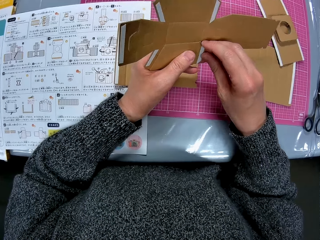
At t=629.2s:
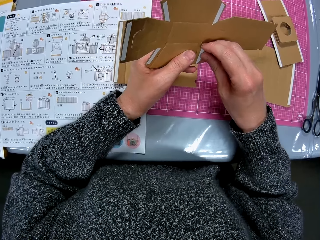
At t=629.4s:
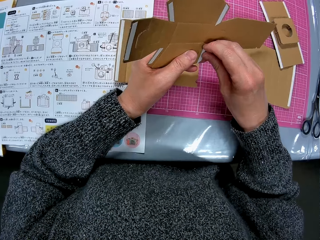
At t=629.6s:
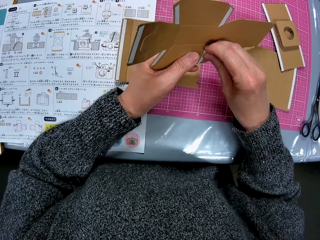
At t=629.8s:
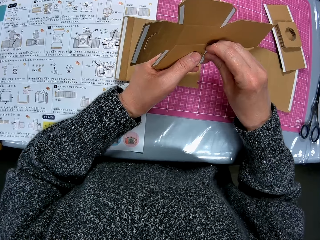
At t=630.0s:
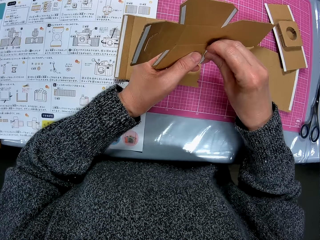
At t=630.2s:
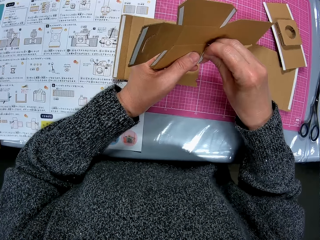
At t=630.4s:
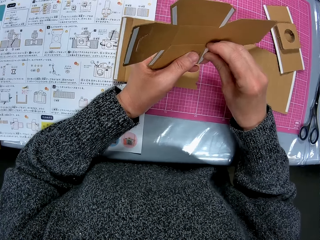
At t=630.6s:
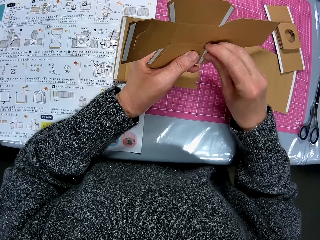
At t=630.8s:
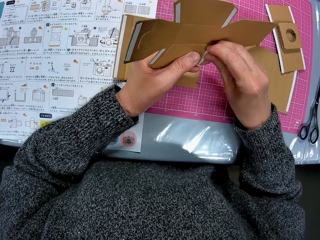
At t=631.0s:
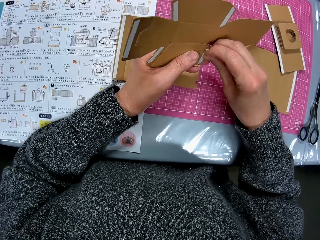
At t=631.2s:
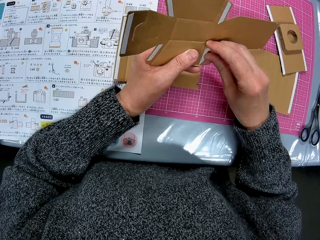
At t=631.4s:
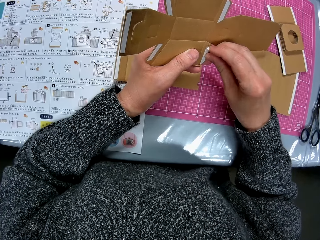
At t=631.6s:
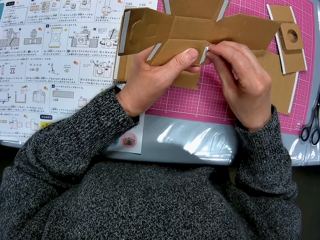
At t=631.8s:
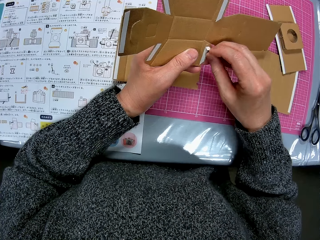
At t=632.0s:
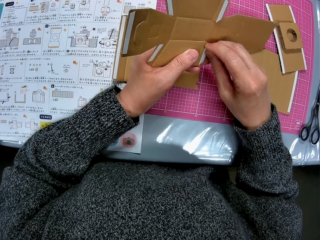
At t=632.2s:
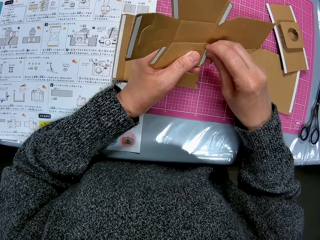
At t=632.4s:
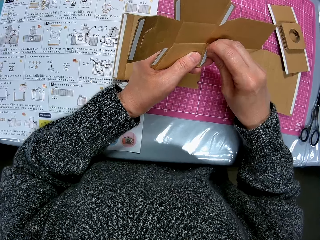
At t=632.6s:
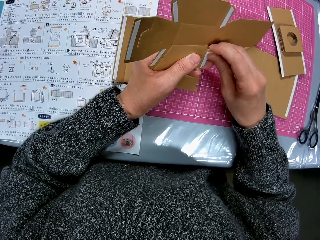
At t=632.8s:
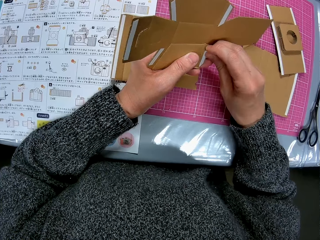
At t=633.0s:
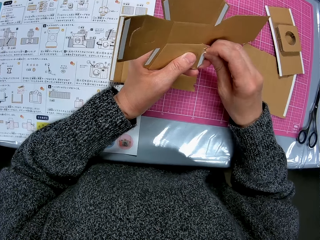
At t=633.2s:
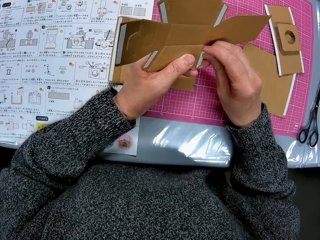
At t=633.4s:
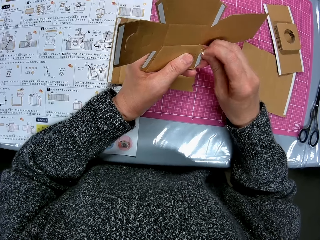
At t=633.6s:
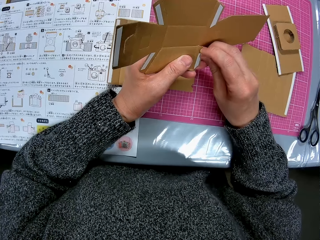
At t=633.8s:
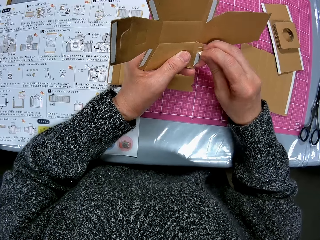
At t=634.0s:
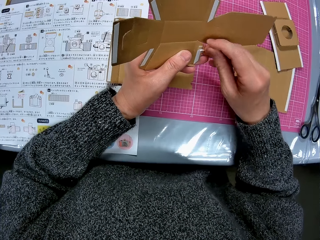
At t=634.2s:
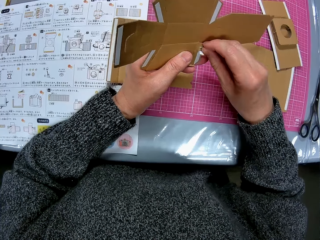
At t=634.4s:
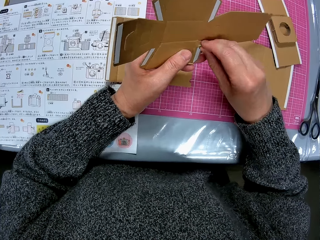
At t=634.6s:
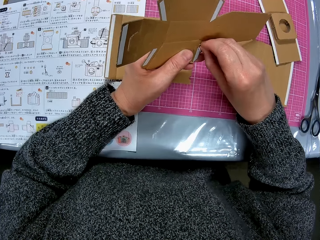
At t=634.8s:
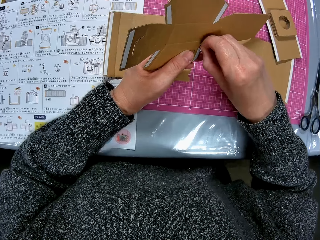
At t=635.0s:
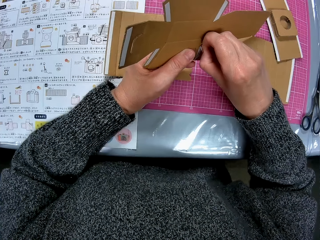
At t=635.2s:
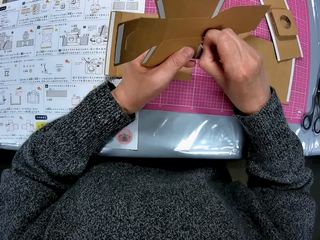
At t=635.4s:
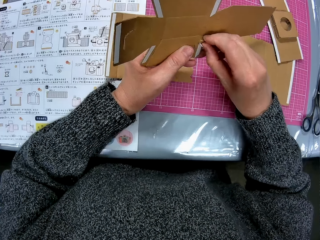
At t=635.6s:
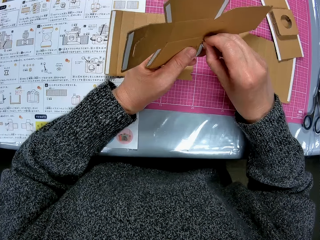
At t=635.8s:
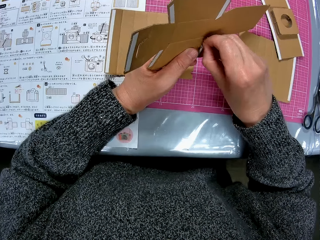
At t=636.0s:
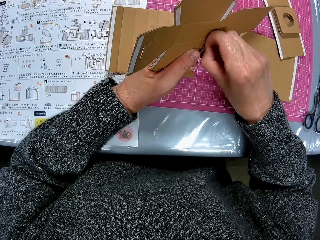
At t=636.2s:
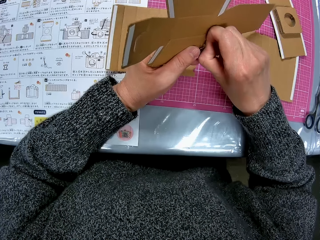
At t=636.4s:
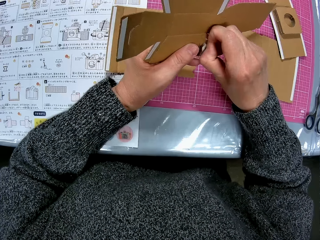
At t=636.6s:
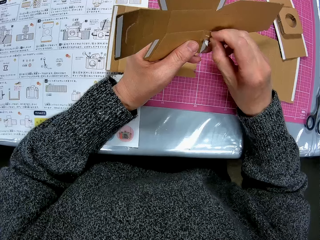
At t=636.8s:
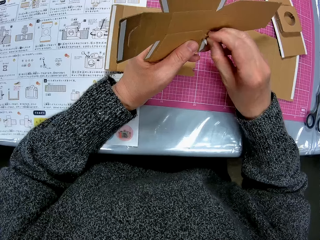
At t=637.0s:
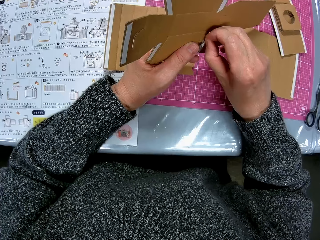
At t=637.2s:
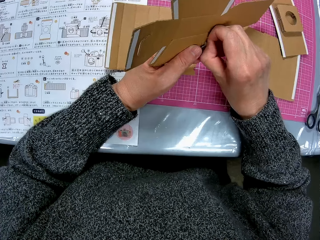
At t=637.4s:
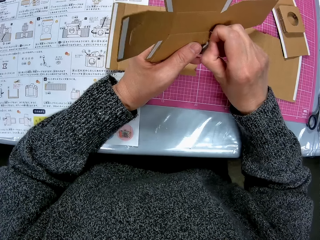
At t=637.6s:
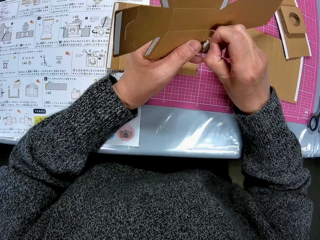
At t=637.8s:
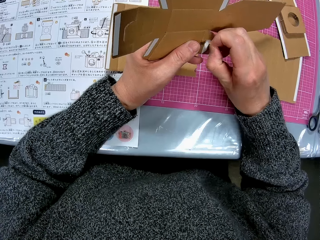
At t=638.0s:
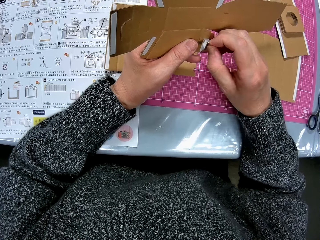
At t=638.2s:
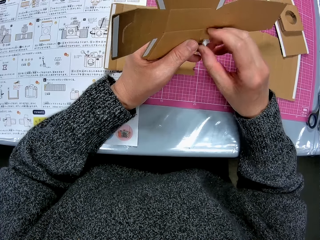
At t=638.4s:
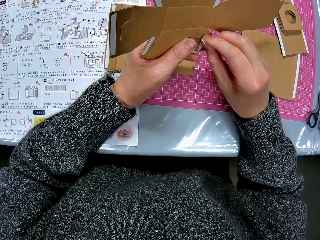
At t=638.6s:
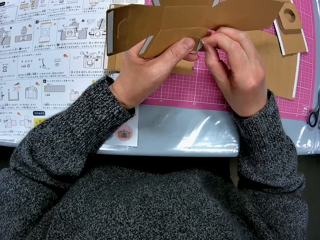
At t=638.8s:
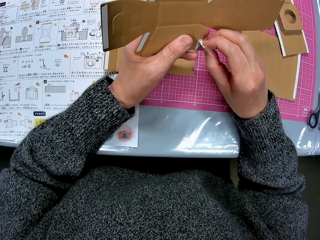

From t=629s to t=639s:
The camera wearer peels off the cello tape from the cardboard paper with her right hand.

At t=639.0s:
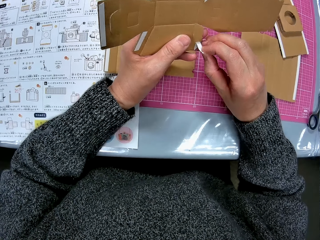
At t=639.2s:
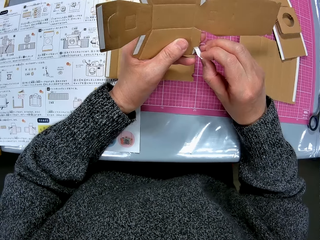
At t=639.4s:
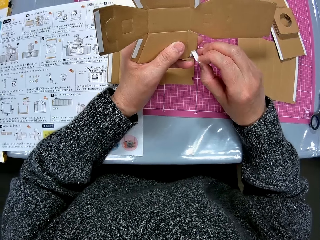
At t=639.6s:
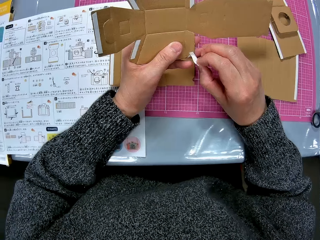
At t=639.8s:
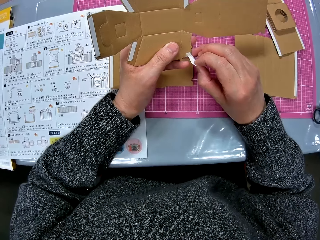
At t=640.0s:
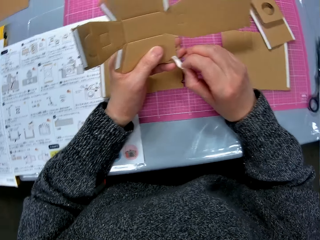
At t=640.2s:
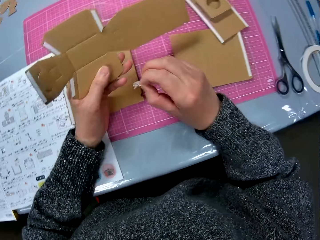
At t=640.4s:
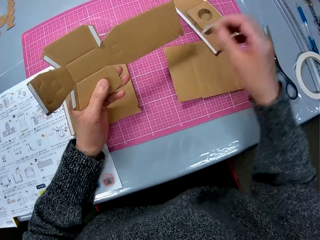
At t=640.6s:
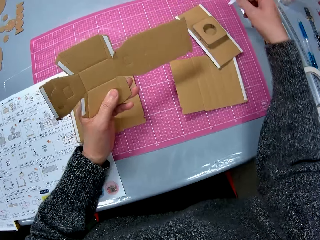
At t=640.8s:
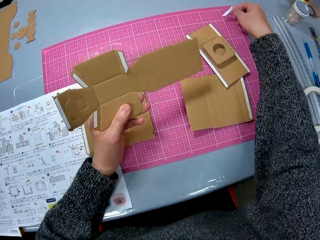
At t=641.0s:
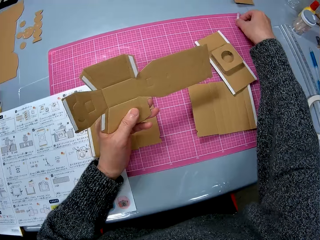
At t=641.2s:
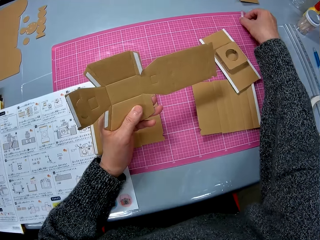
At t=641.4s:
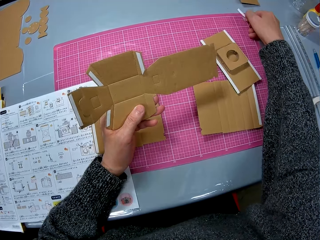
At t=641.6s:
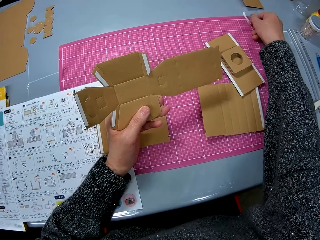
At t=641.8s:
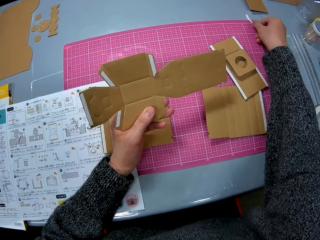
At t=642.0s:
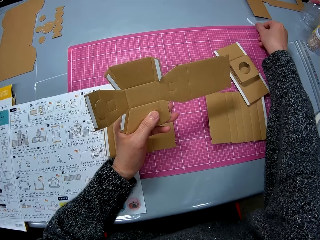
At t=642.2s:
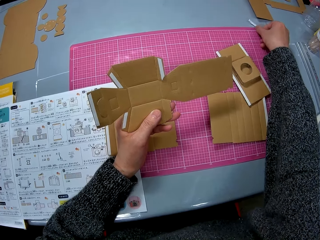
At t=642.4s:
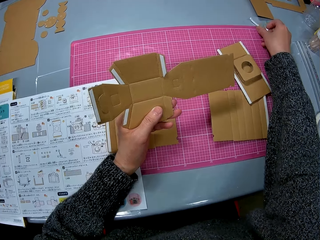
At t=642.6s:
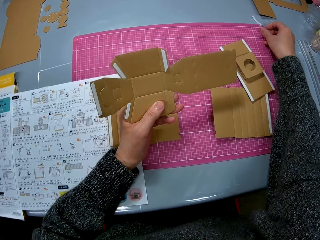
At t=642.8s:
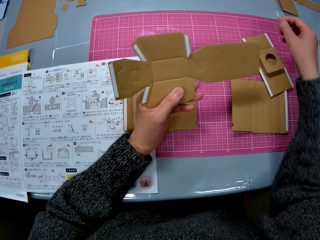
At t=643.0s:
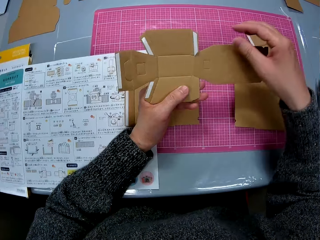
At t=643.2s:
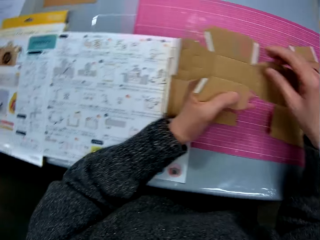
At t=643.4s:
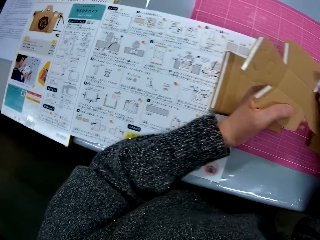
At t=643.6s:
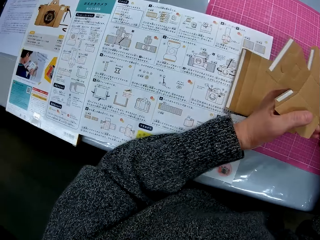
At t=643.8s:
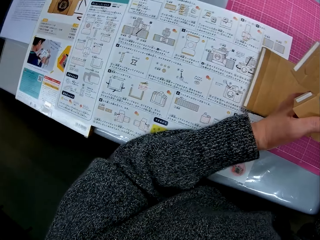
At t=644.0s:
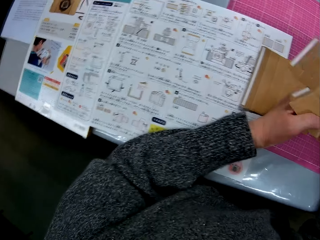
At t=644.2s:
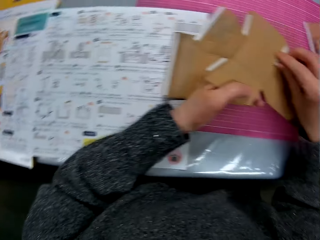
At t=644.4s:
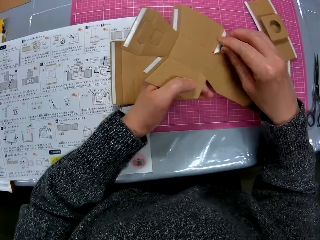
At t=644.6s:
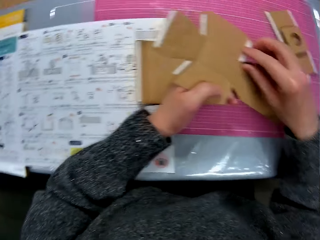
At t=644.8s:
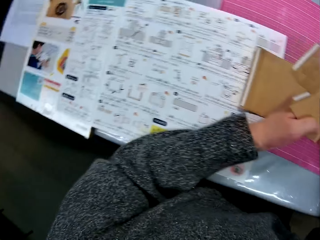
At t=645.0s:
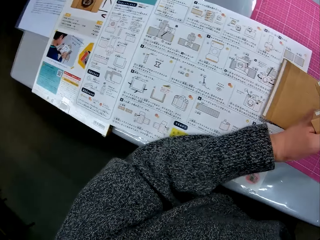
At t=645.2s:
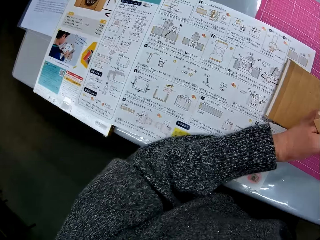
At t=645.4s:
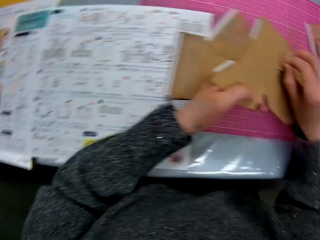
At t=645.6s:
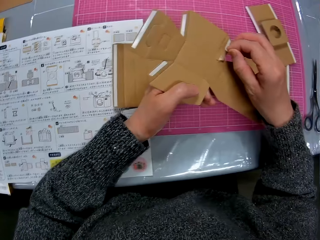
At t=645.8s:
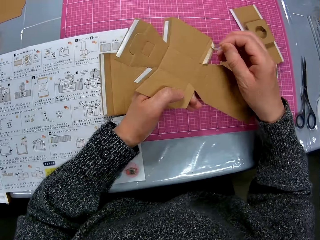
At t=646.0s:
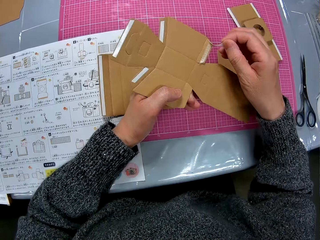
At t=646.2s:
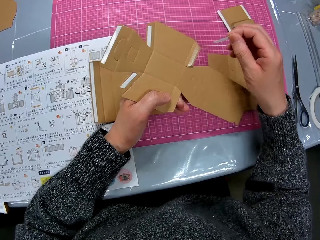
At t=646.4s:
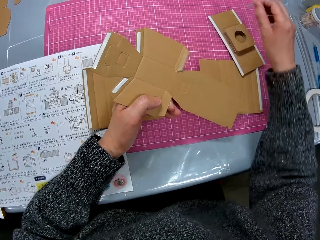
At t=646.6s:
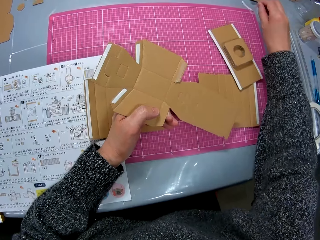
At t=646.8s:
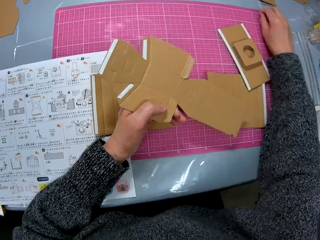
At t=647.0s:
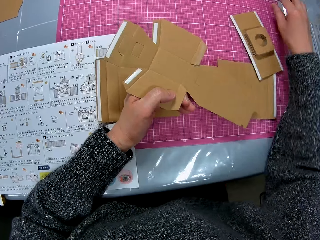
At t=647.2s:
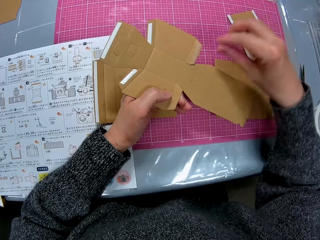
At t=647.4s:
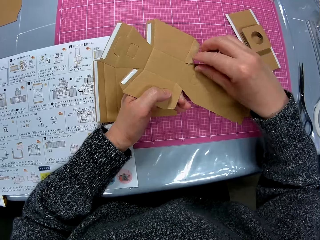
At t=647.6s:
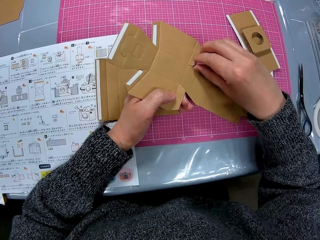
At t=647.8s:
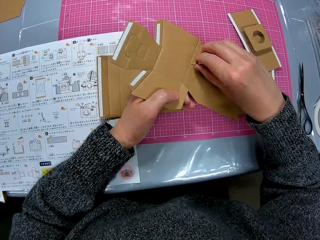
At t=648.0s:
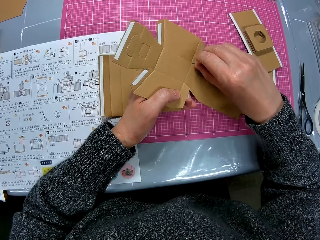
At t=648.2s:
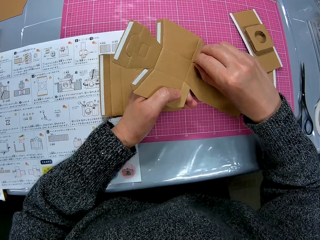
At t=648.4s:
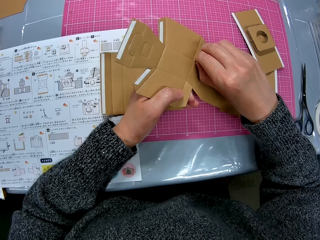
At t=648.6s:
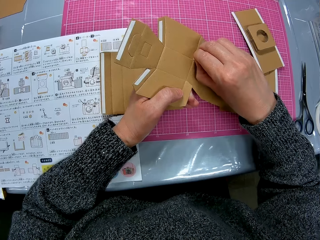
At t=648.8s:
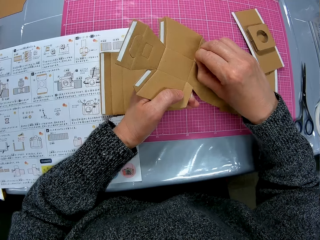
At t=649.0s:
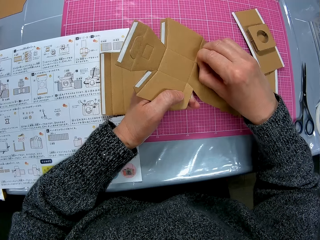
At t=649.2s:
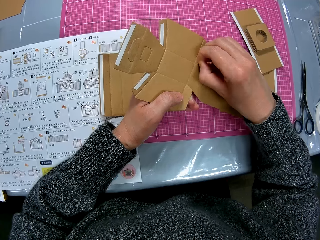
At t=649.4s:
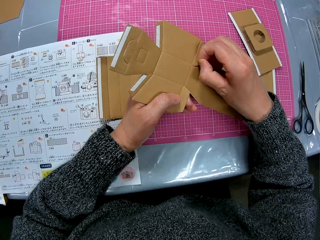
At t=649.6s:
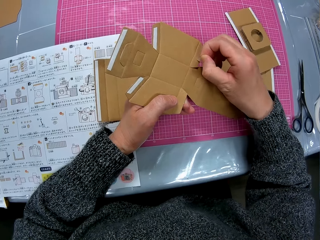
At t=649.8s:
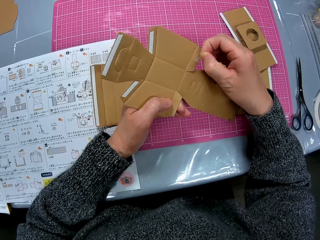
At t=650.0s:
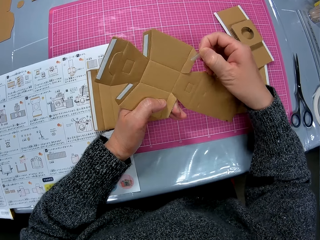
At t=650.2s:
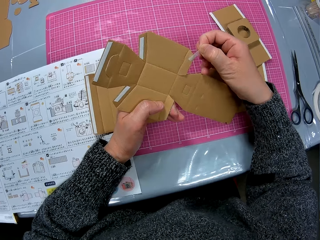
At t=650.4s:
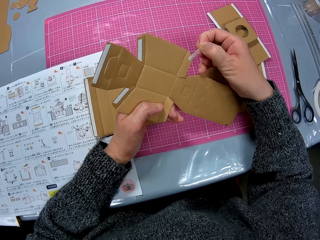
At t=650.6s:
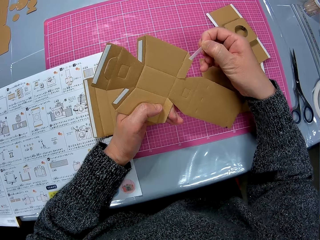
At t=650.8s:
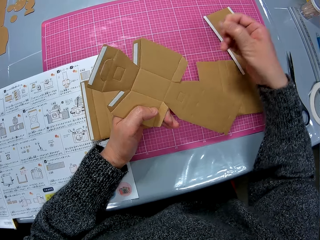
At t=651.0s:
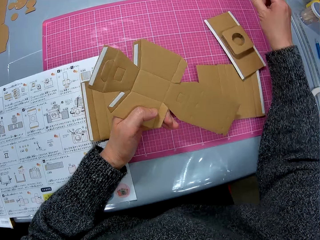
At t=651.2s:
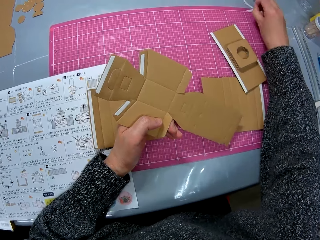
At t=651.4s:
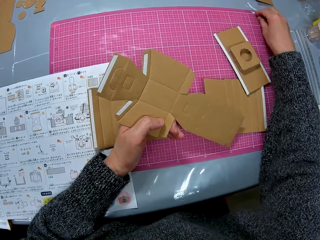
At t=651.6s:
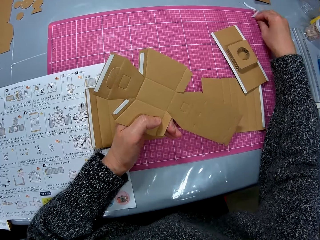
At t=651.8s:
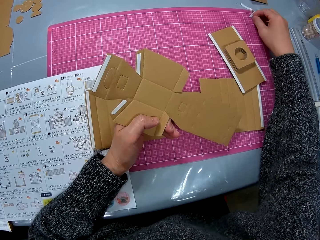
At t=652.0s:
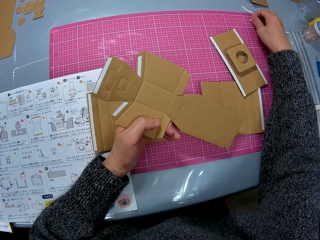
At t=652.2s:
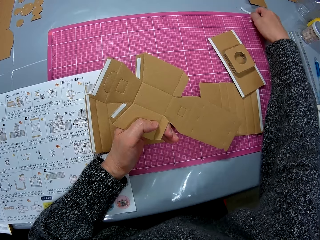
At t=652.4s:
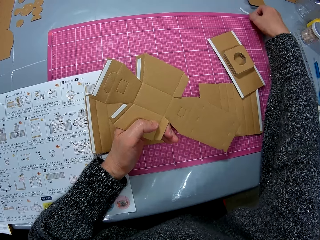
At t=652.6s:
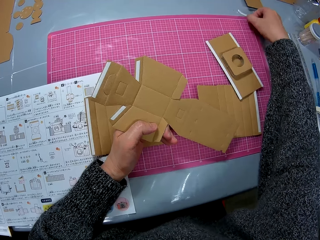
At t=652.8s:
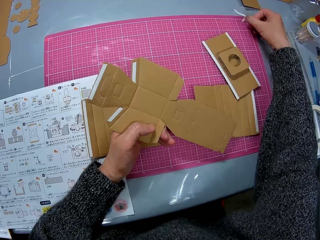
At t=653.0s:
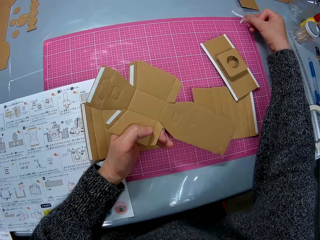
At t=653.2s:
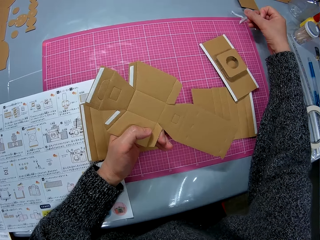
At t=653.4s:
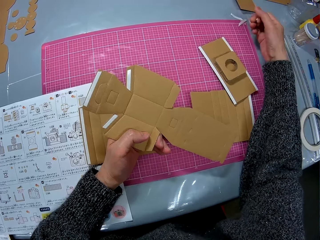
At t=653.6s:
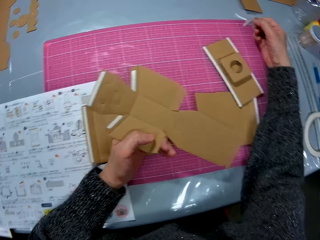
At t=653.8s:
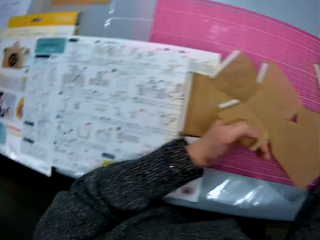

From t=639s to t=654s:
The camera wearer drops the peeled cello tape on the table. She looks at the manual. She peels off another cello tape from the cardboard paper with her right hand. She looks at the manual. She removes the mask tape from the paperboard. She drops the peeled cello tape on the table. She peels off another cello tape from the cardboard paper with her right hand. She drops the peeled cello tape on the table.
